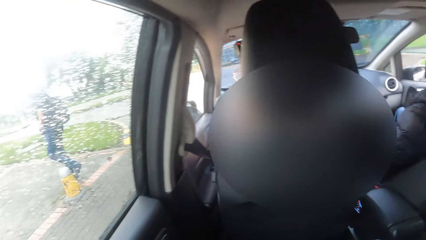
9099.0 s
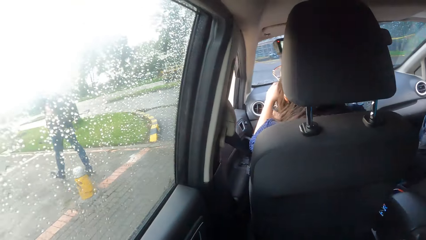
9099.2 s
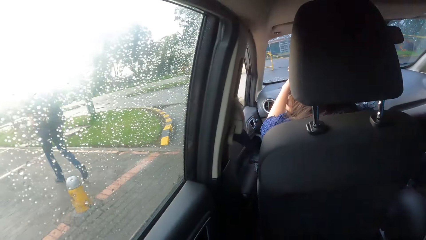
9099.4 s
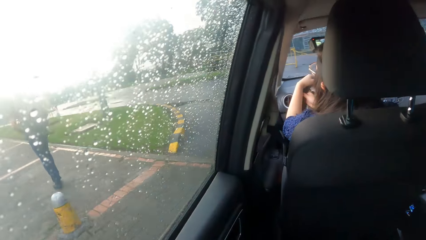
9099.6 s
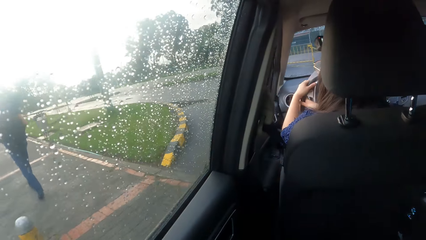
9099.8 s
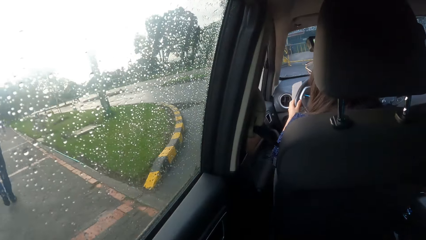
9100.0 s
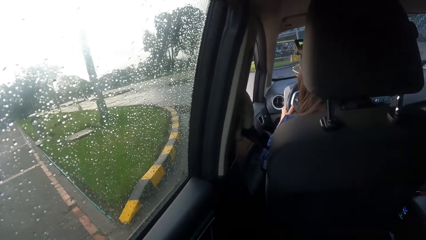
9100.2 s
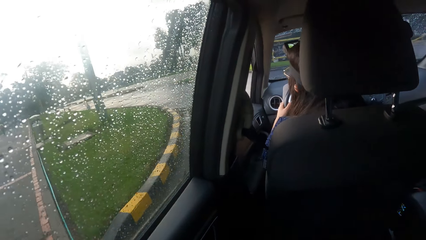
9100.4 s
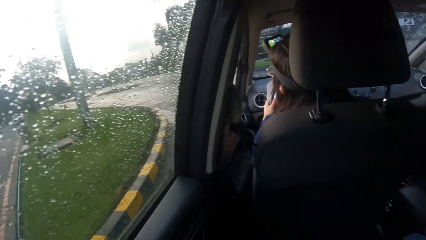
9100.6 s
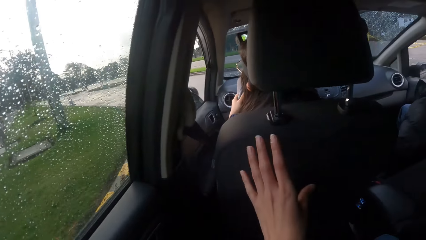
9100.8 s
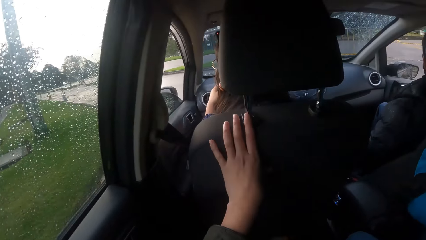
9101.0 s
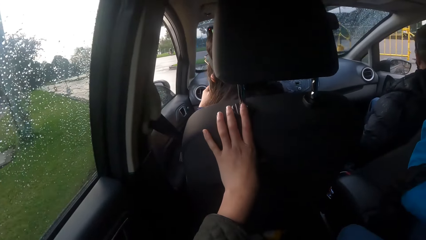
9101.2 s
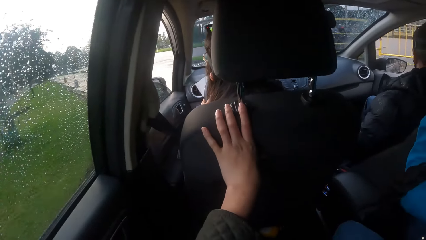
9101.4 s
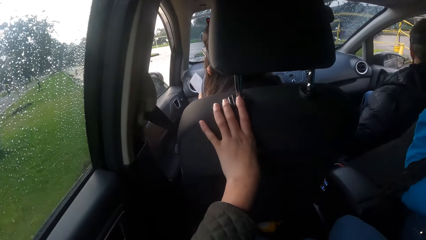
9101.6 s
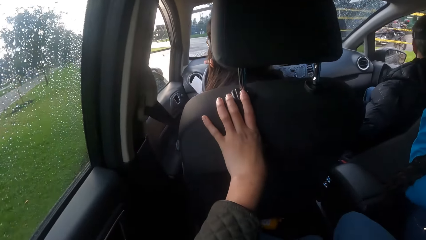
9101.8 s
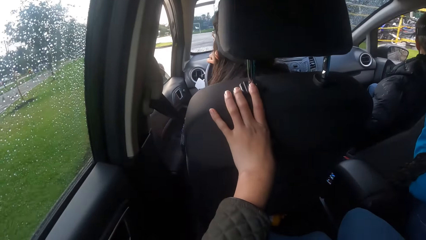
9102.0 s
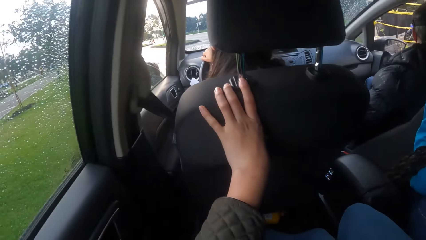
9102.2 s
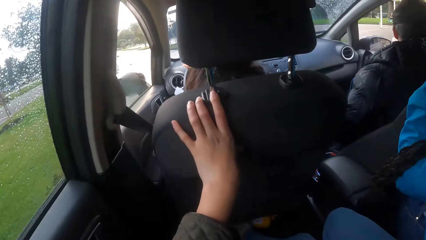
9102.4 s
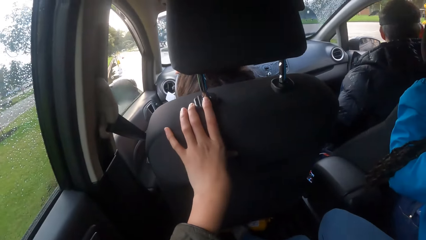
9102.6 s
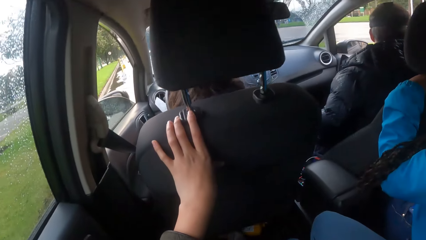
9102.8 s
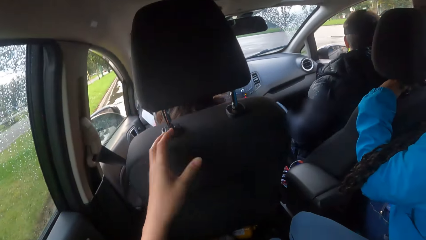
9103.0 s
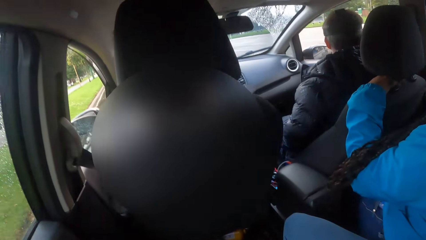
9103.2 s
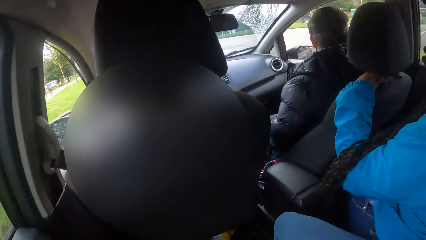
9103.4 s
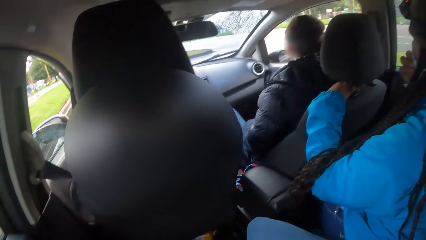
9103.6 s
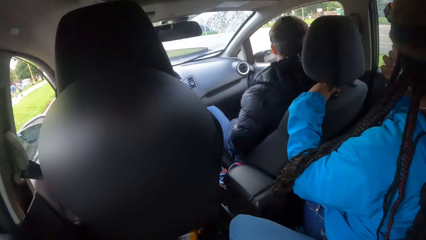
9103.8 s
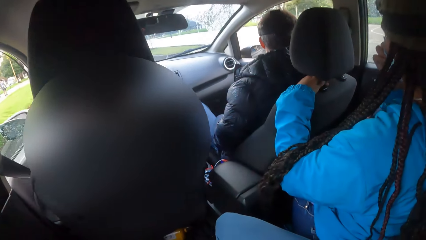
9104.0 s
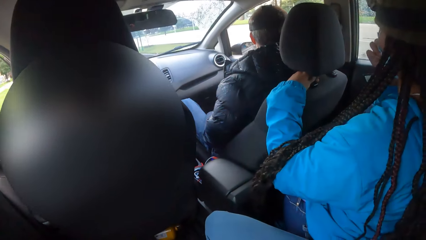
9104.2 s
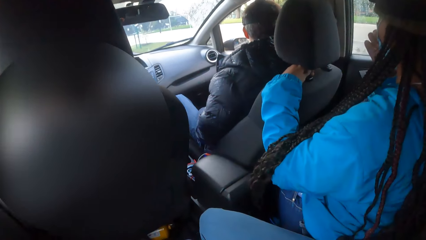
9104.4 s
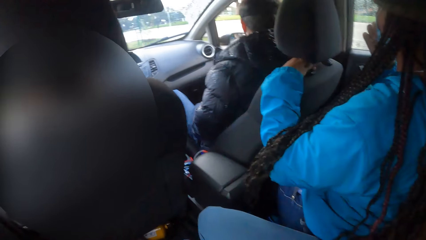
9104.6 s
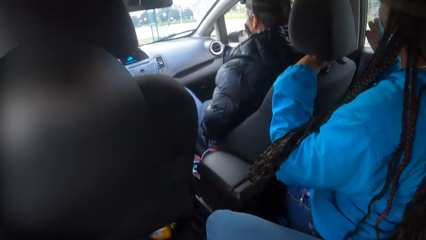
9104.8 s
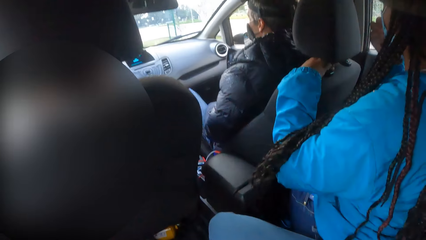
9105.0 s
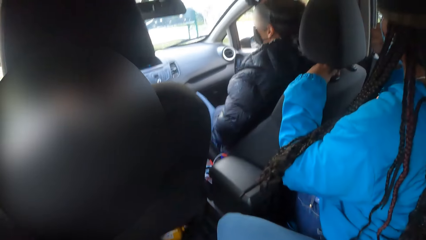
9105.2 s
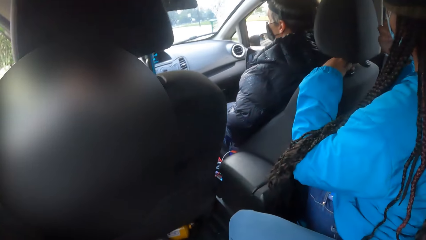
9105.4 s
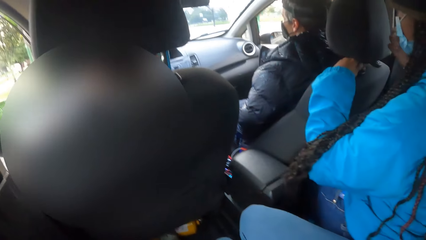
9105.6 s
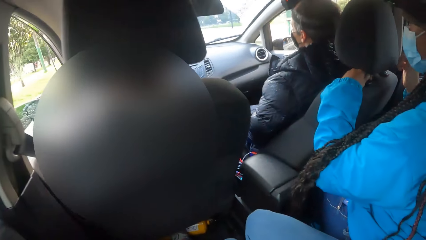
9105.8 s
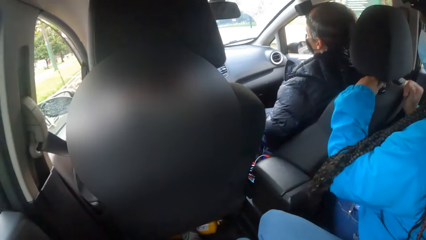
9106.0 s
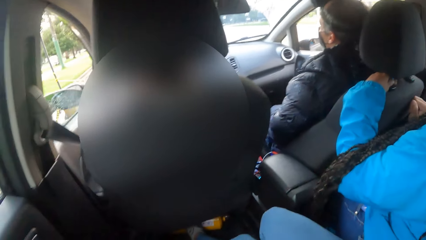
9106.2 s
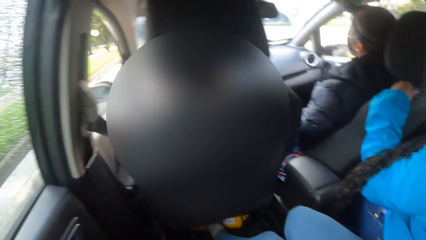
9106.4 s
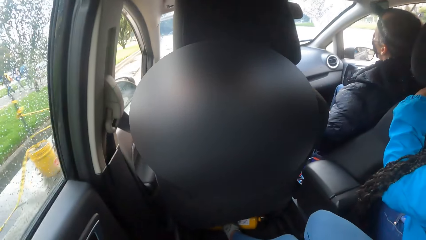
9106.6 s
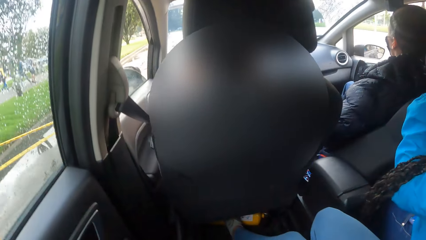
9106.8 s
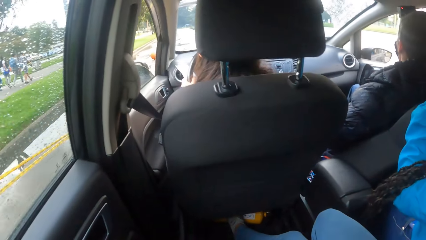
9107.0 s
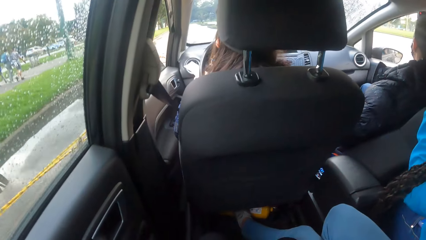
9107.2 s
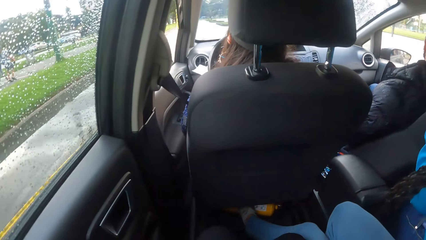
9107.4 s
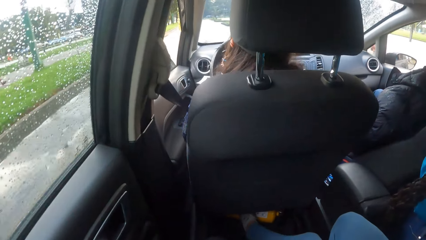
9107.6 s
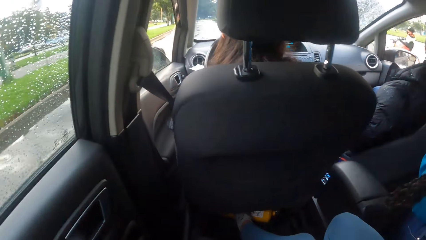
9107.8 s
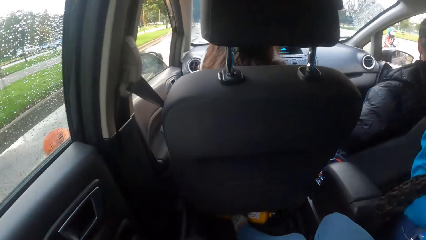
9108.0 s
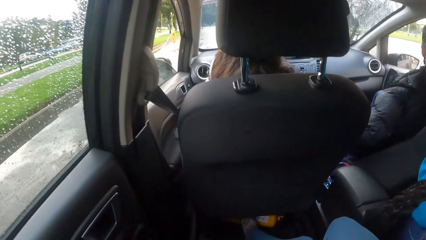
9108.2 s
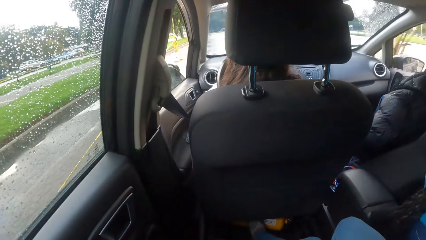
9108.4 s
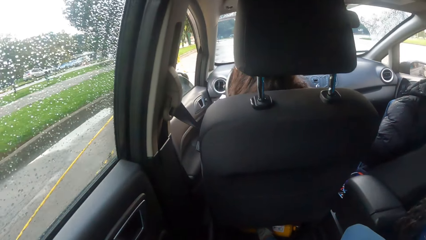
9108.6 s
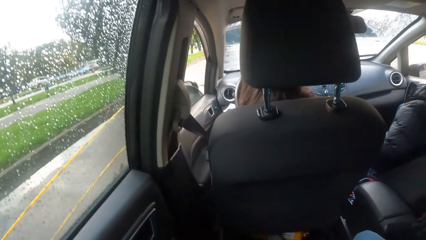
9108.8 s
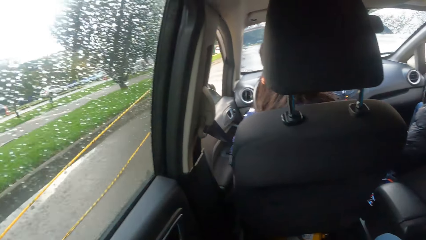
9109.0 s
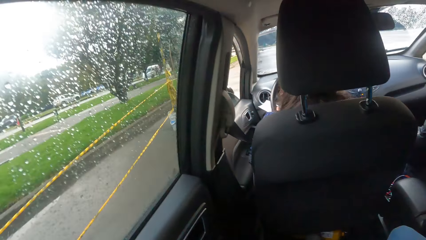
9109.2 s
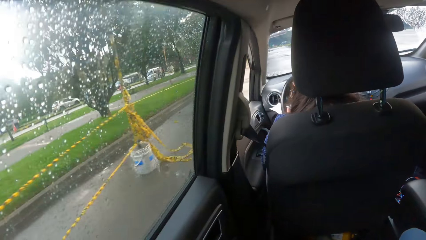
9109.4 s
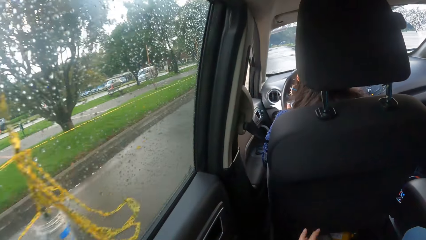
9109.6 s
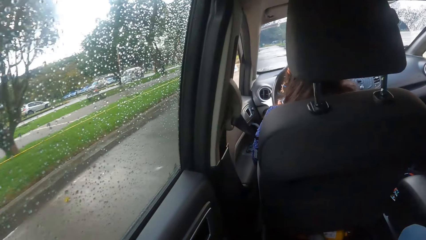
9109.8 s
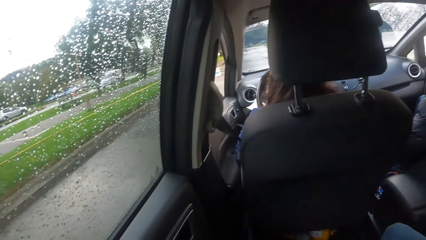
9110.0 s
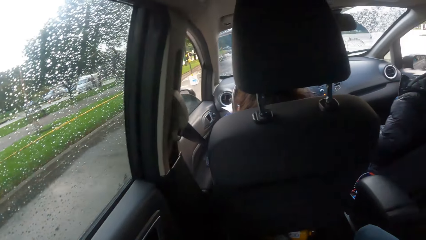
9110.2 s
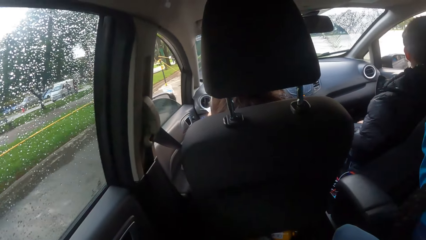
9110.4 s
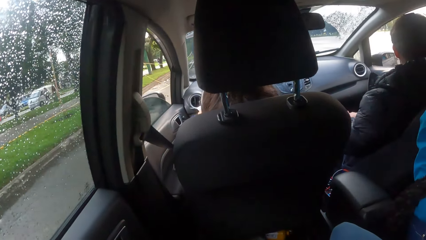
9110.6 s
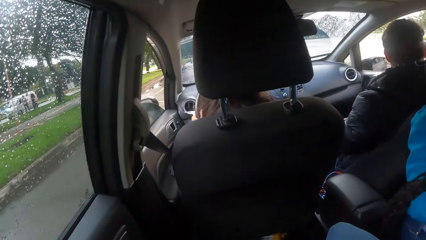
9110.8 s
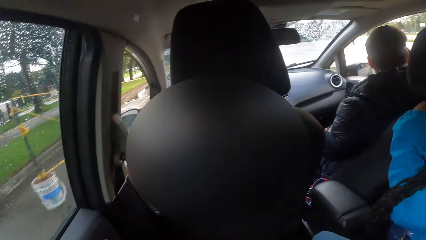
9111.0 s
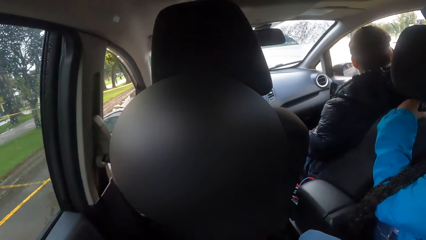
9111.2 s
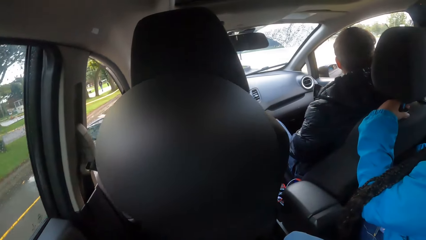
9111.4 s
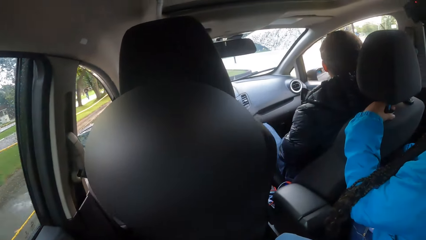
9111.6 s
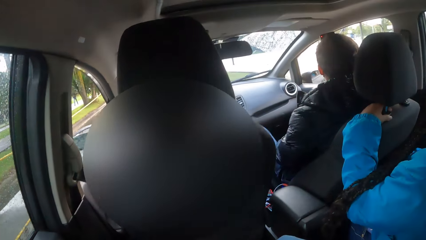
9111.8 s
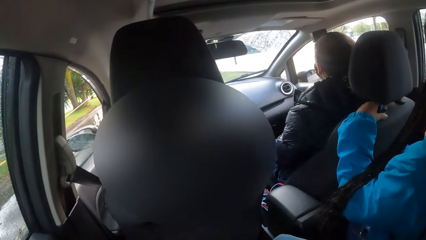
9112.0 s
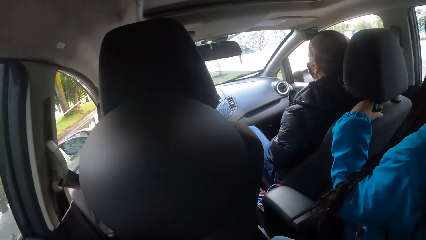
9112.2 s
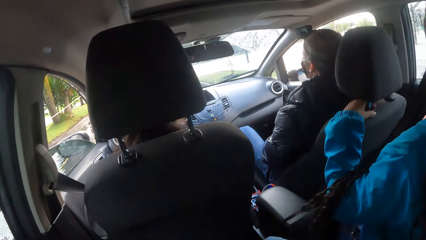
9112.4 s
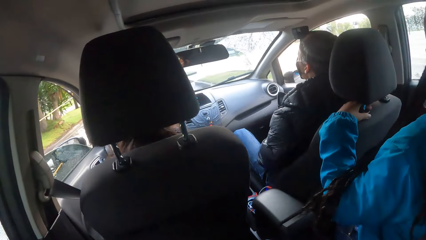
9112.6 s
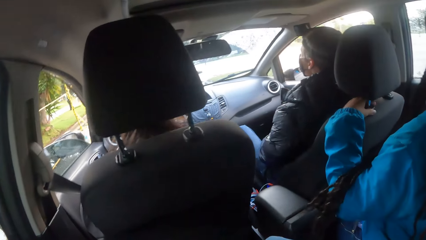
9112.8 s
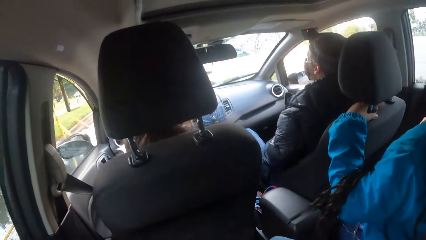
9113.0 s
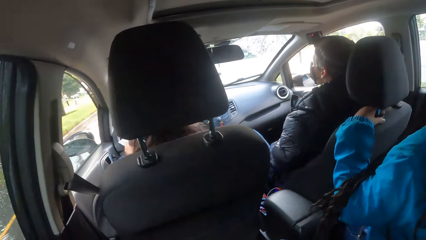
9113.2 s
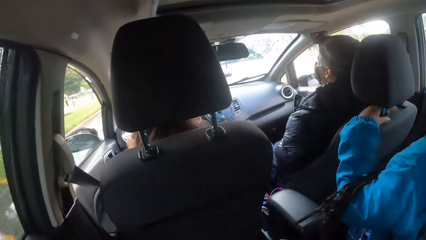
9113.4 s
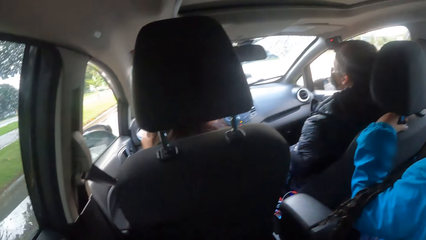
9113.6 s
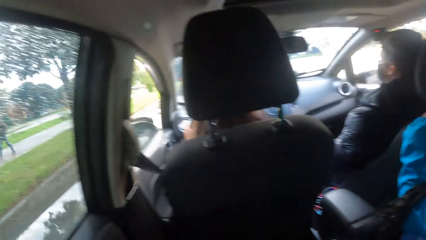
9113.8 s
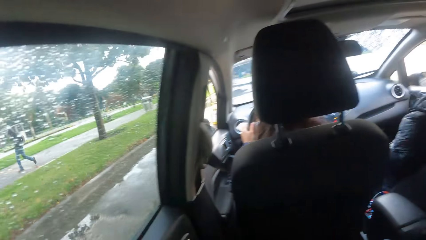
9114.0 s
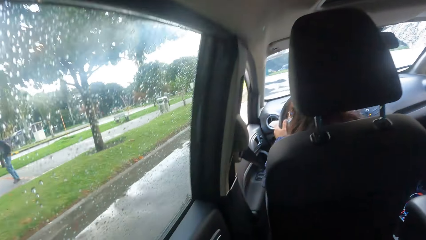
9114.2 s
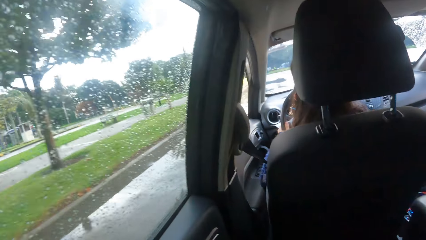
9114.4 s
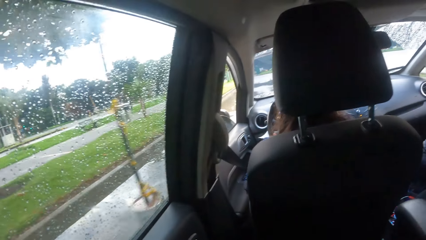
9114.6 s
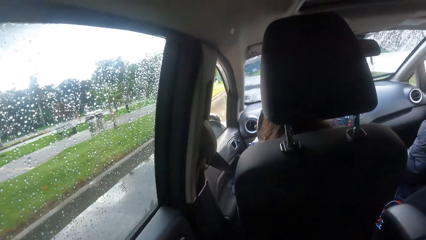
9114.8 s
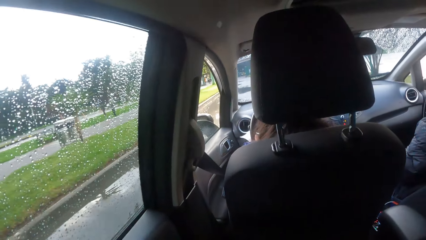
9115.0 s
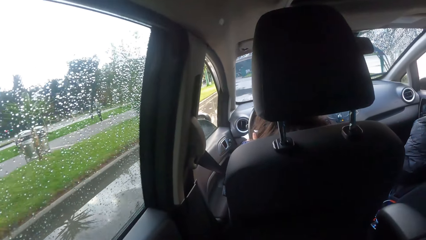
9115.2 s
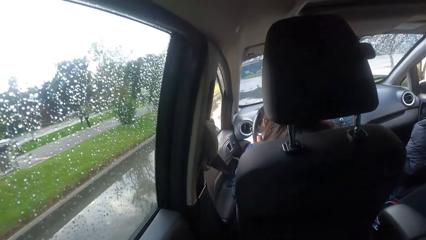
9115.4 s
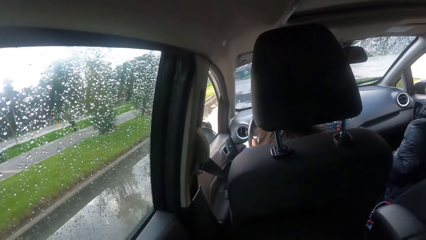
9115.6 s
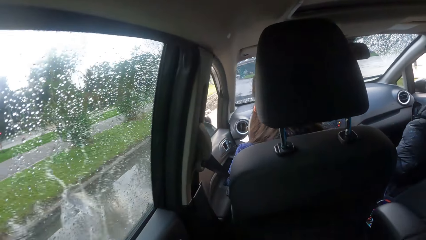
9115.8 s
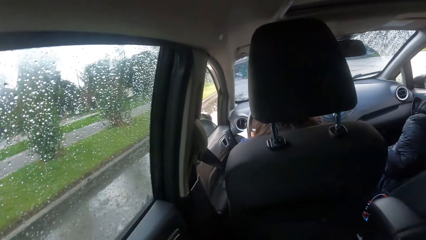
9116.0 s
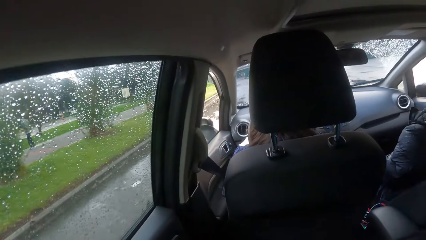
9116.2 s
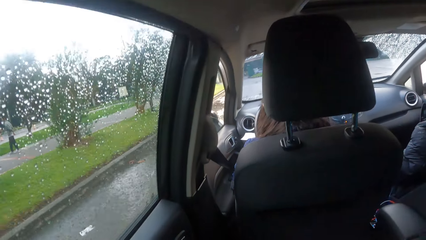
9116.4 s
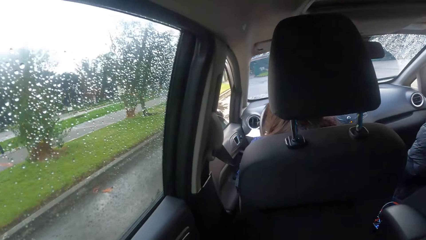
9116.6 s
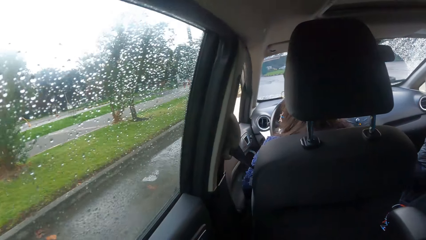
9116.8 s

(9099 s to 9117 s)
The camera wearer places her left hand on a seat in the car. She holds a car chair. She removes her left hand from the seat in the car.
